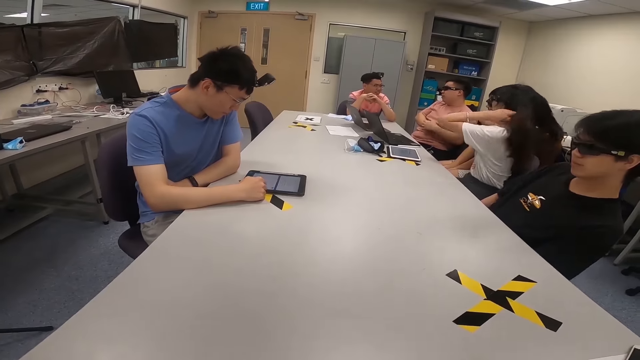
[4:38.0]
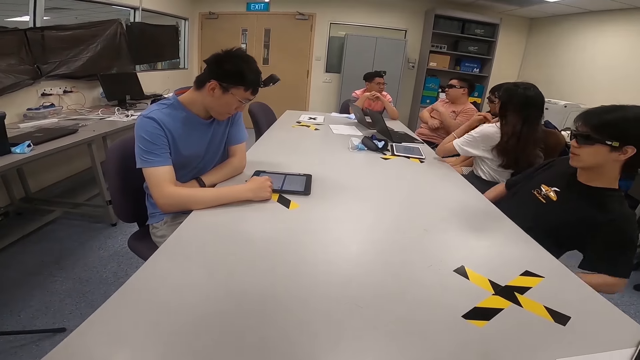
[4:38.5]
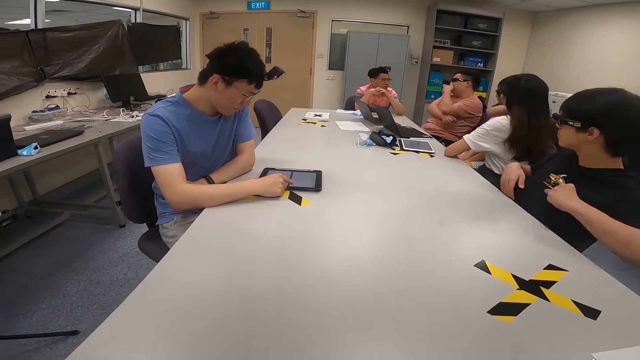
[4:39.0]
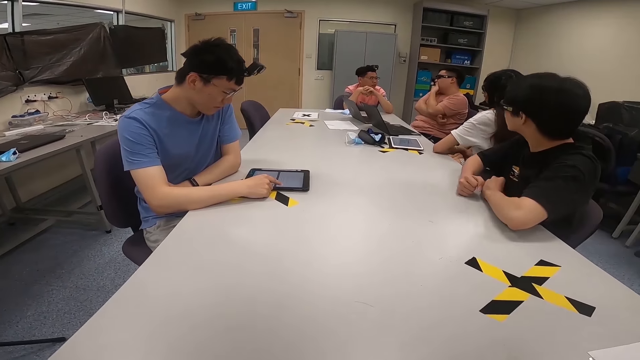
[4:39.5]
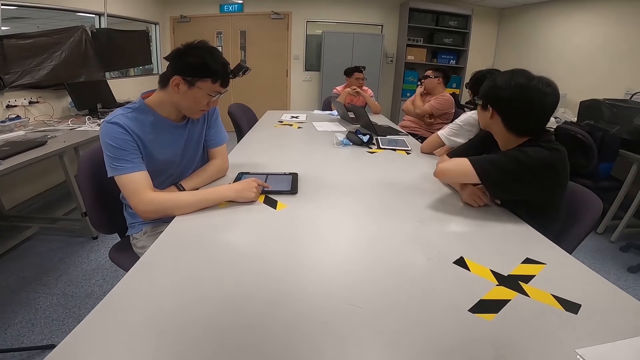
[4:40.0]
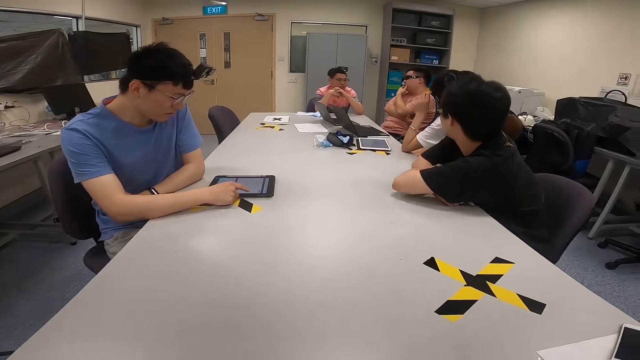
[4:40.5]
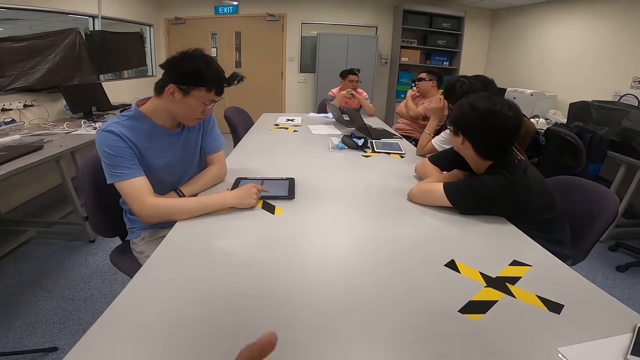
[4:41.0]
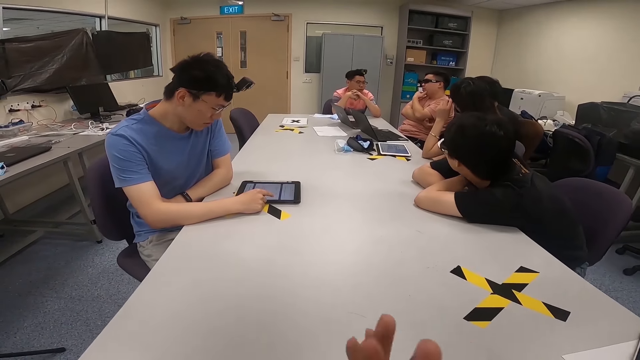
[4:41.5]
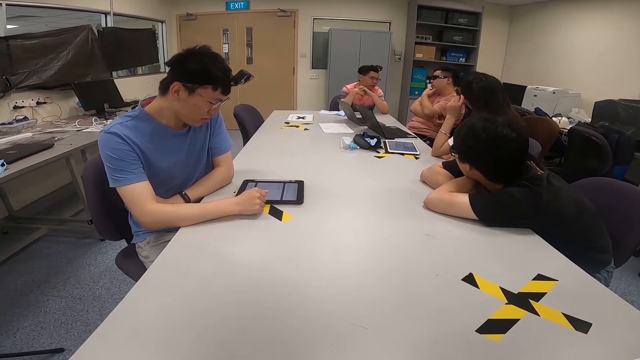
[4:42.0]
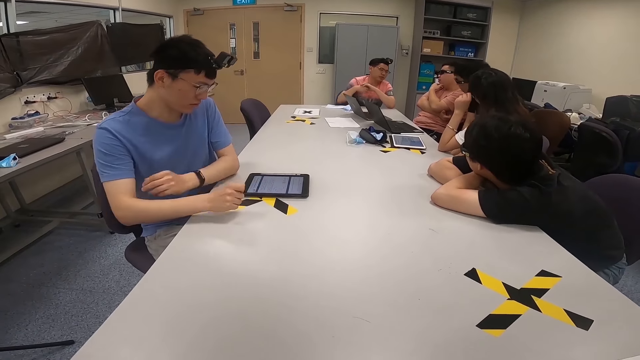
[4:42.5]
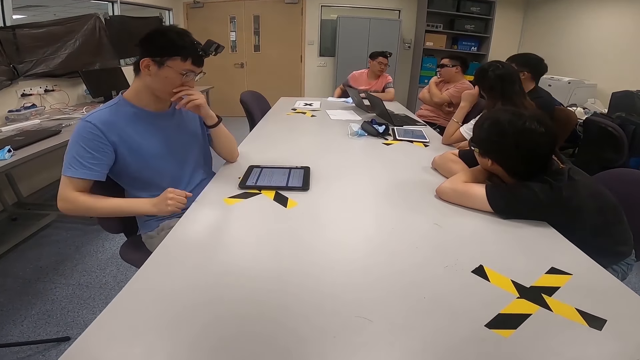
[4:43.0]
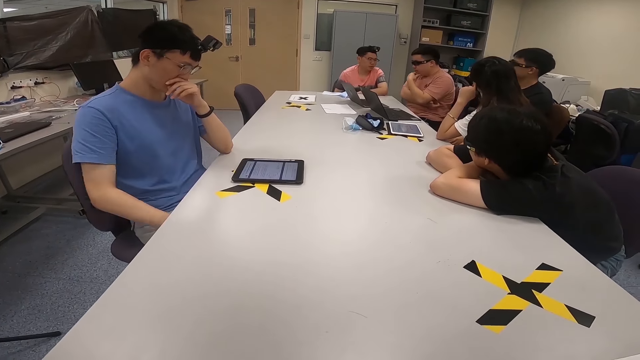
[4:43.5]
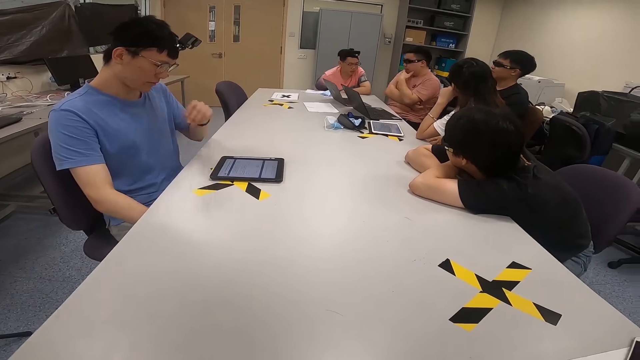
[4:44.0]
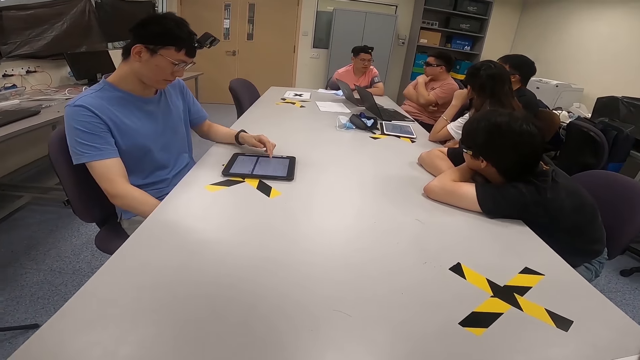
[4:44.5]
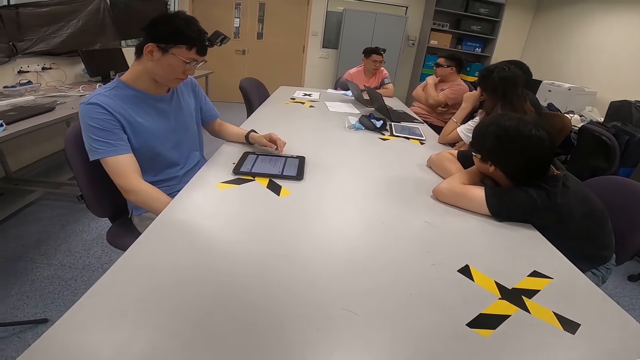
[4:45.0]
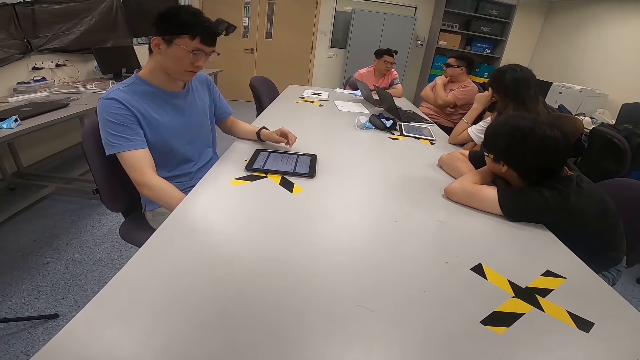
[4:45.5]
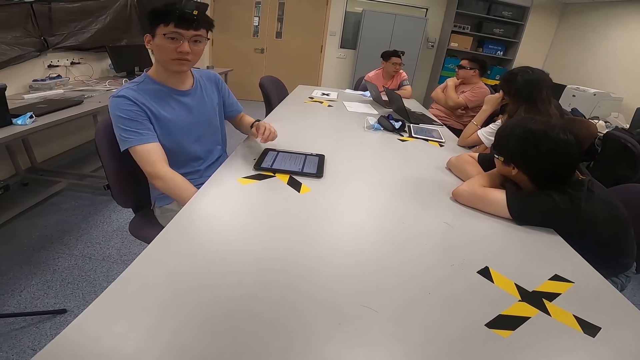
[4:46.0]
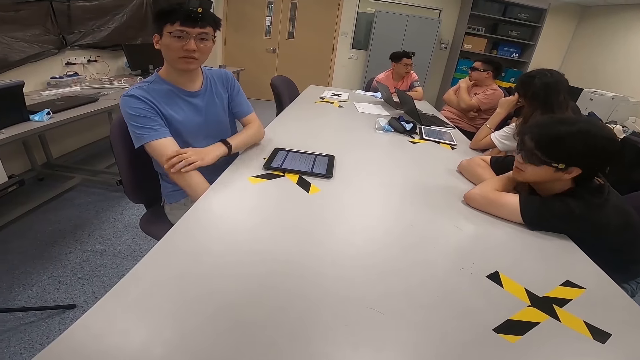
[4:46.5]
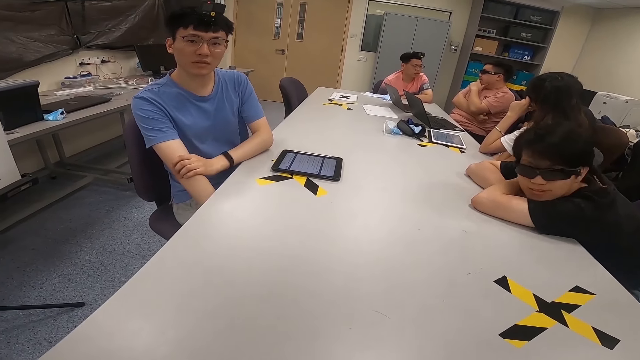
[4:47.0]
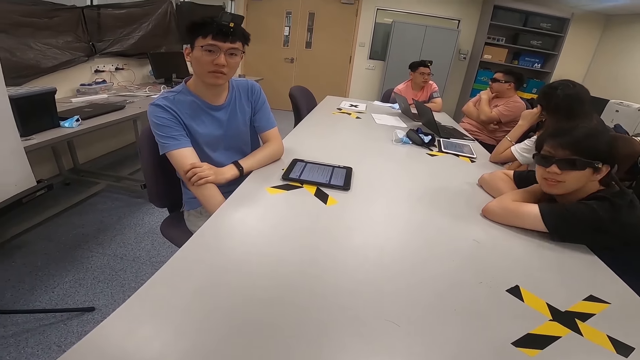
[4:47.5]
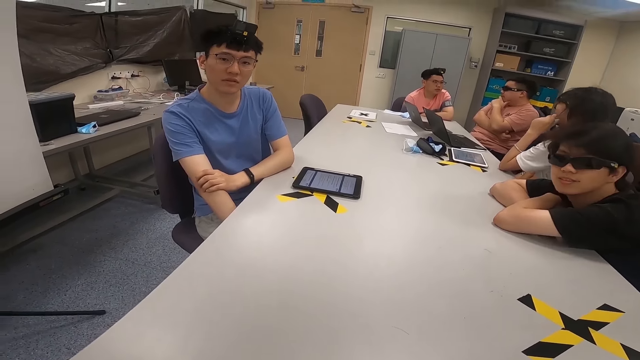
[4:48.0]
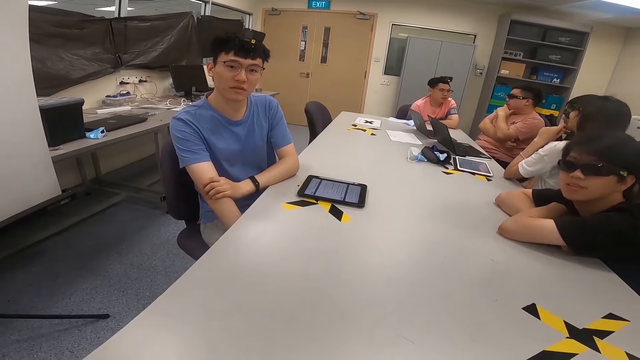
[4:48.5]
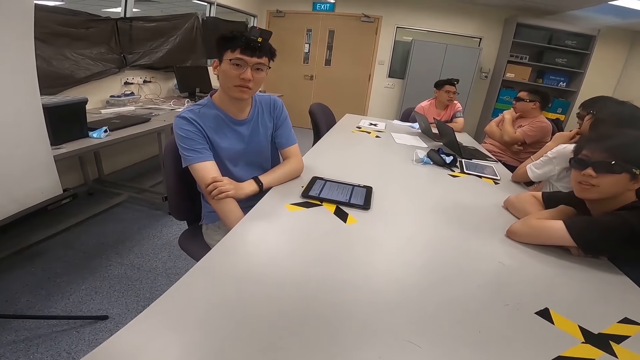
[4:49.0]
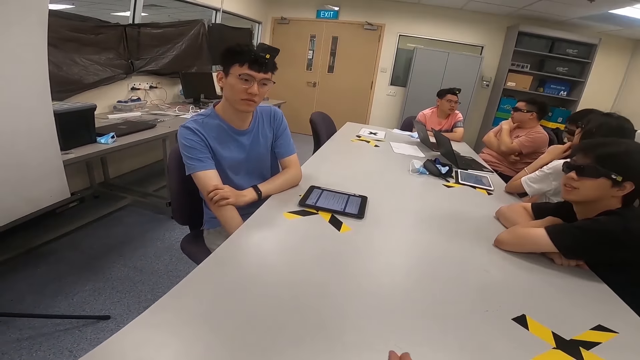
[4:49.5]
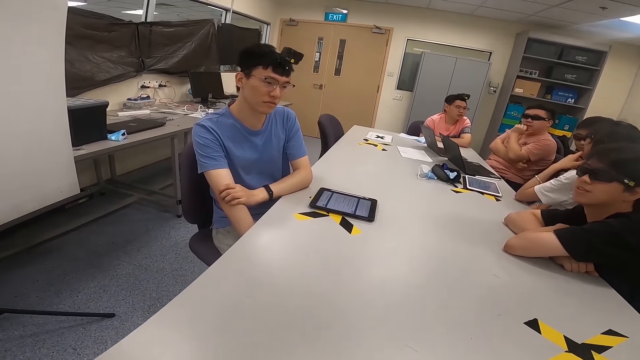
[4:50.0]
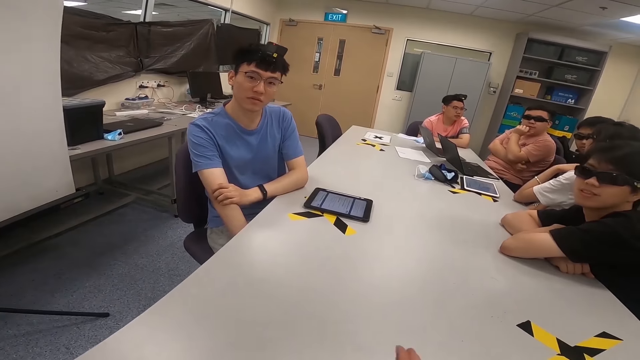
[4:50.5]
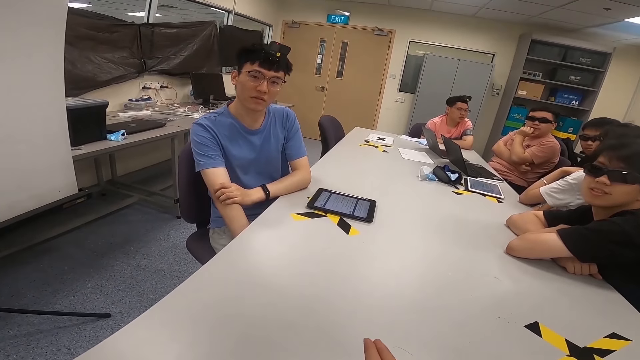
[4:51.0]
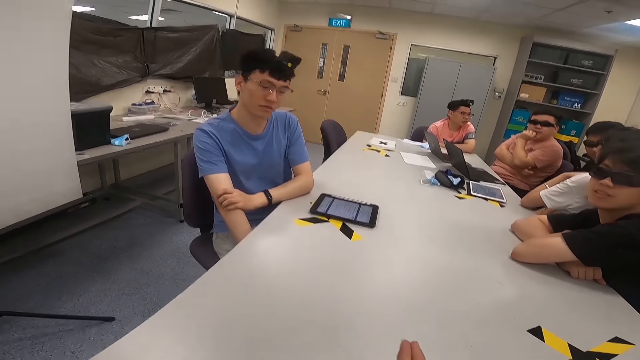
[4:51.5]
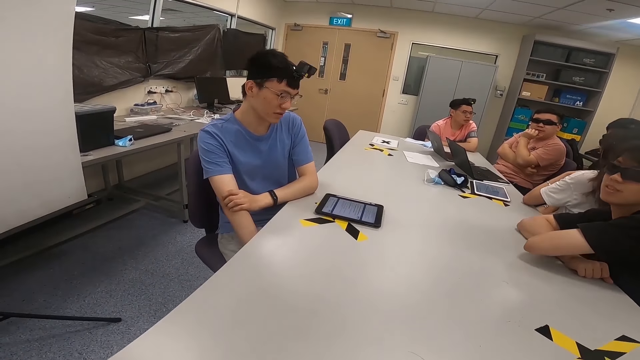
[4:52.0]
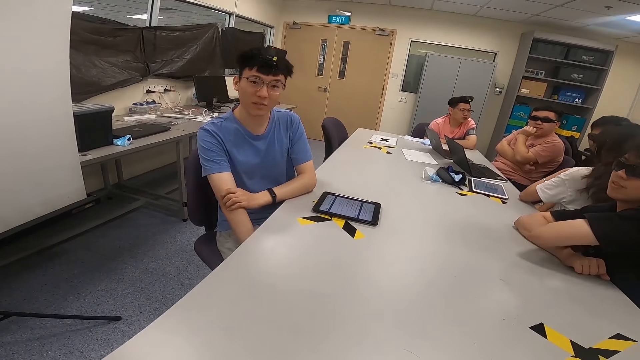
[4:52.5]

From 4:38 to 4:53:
A man operates a tablet with his hand. Another man interacts with a third man. A lady flips her hair. Another man puts his hands on the table. The third man holds his chin. Another man moves his hands on the table. The camera wearer moves his hands over the table. The lady adjusts her spectacles. Another man adjusts himself on a chair. The first man rubs his nose. The camera wearer looks around a room. The fifth man looks around the room. The second man moves his hands on the table. The first man operates the tablet with his hand. The camera wearer converses with a man.

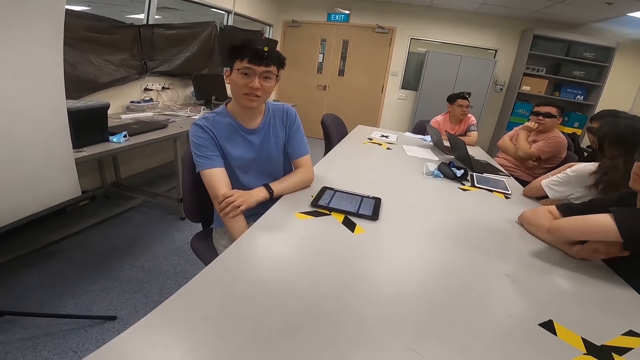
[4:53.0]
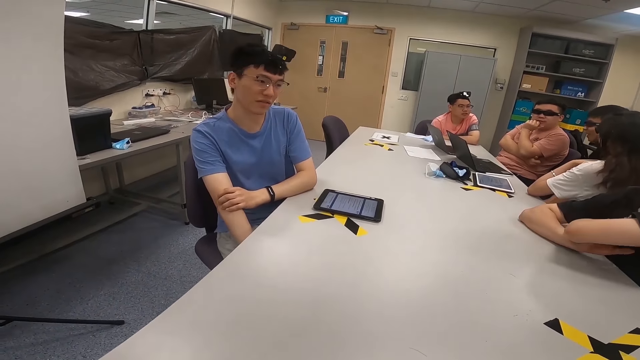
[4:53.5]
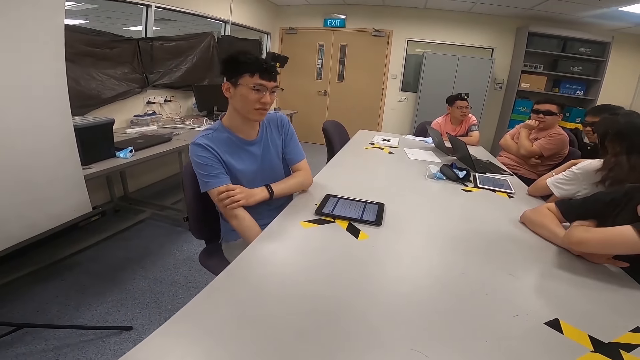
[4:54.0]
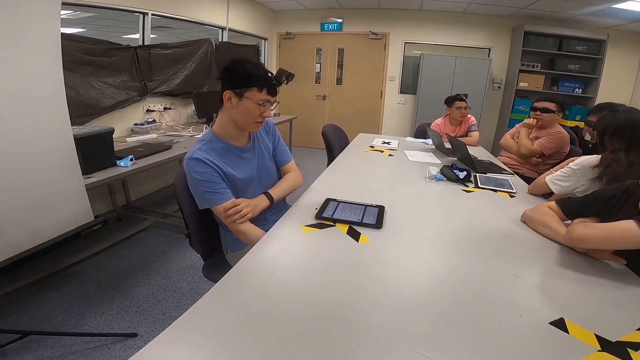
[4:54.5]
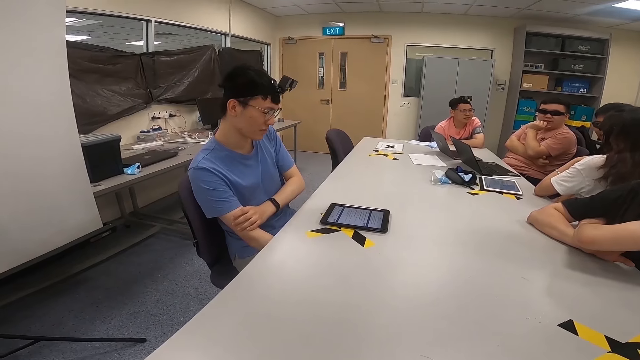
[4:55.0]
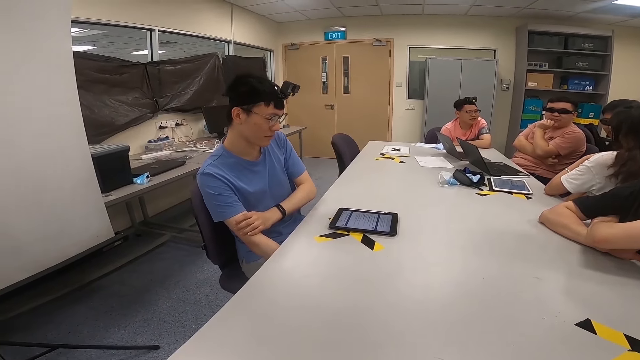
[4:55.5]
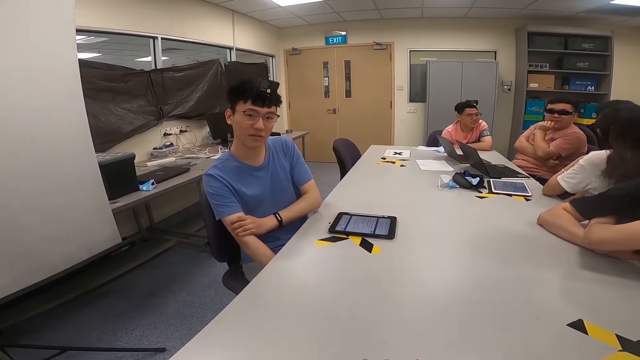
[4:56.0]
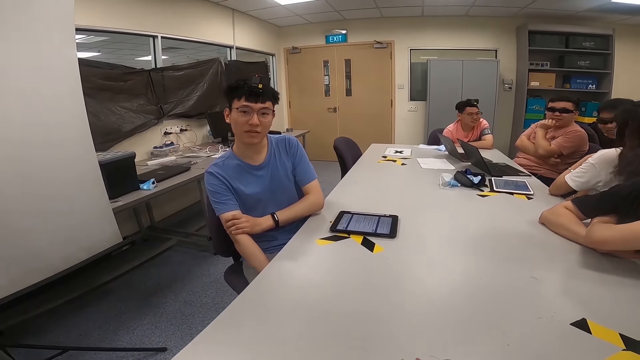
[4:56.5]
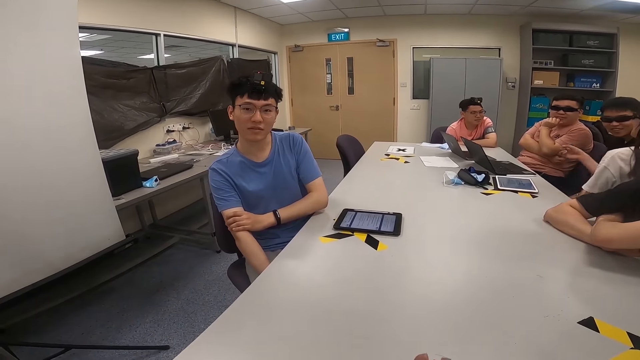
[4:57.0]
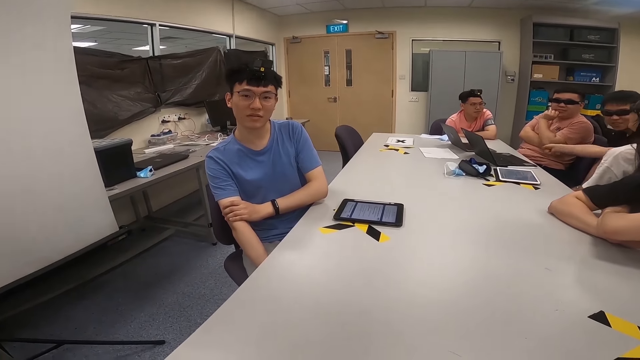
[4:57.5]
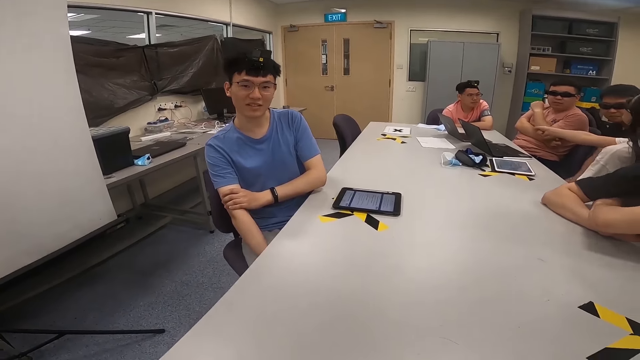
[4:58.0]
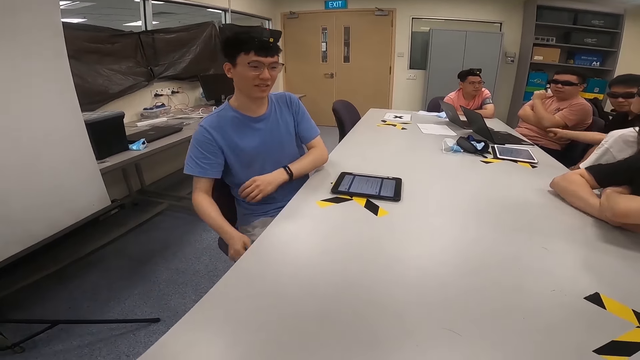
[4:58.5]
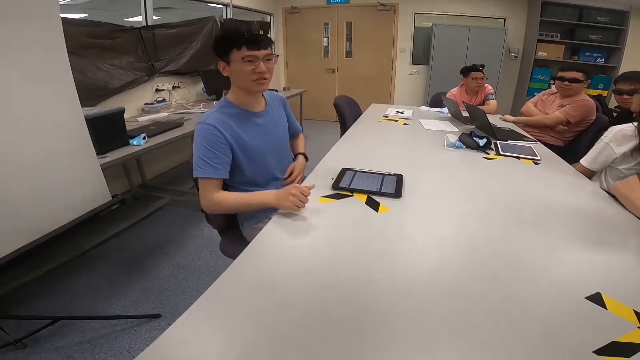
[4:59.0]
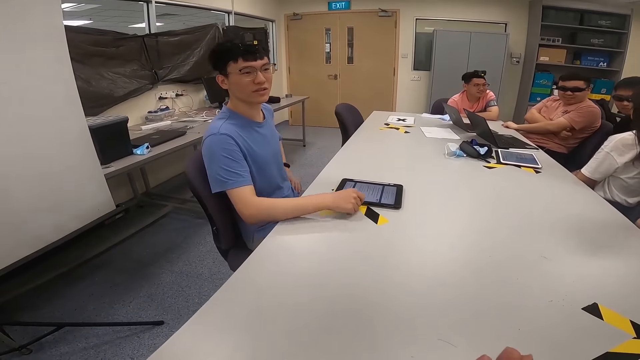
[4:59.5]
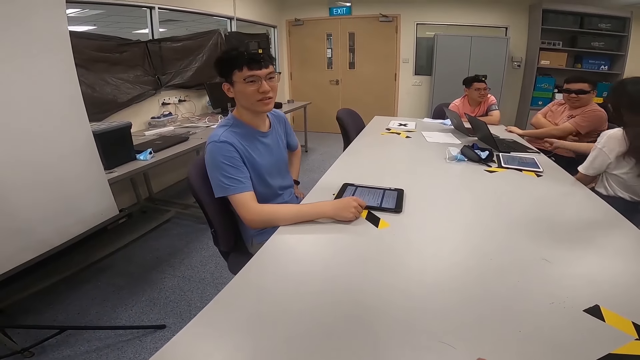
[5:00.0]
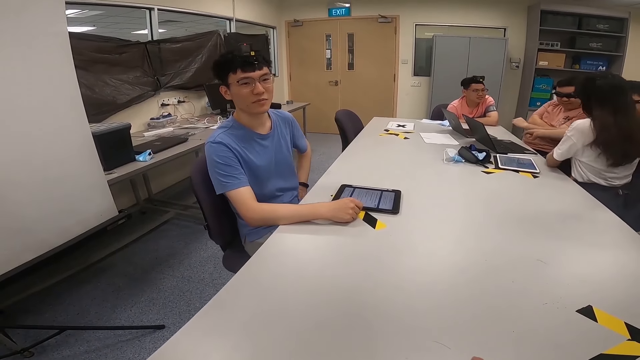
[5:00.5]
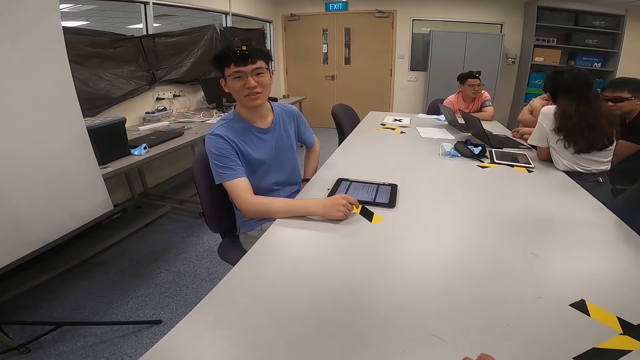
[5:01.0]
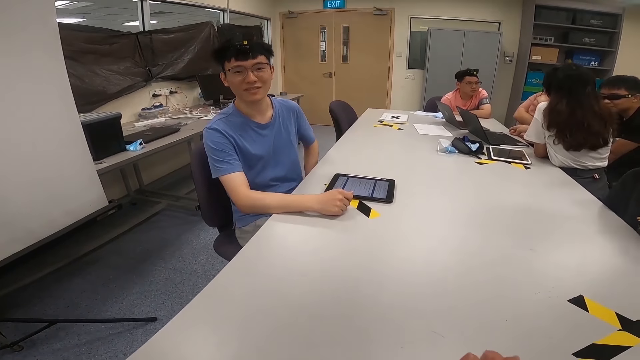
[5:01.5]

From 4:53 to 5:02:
A man swings on a chair. A lady stretches her hand. The lady lifts her right hand. The man puts his hand on a table.
